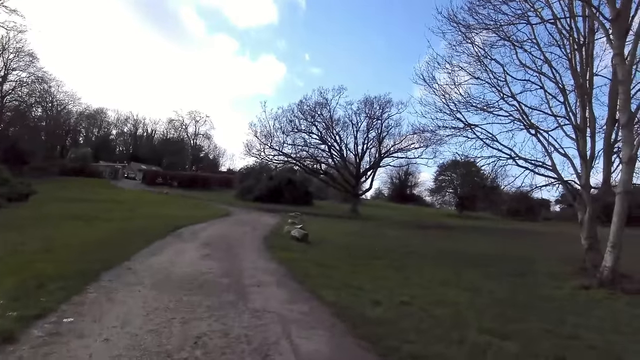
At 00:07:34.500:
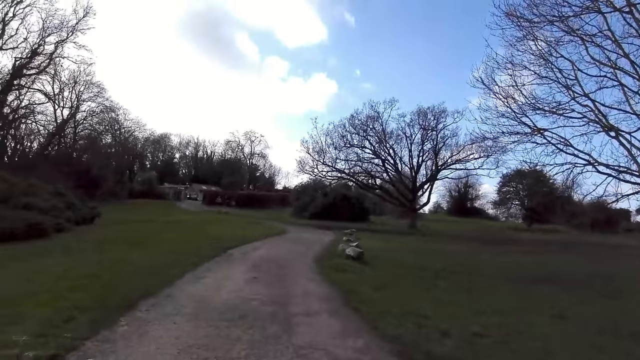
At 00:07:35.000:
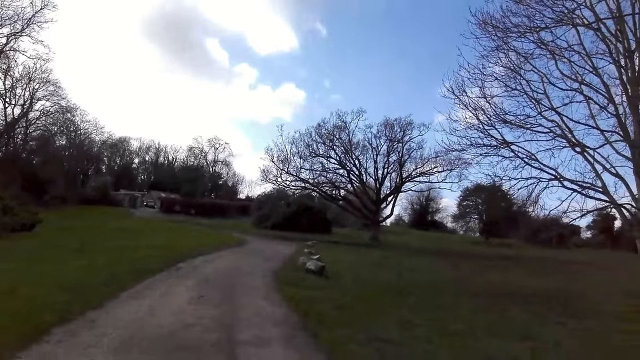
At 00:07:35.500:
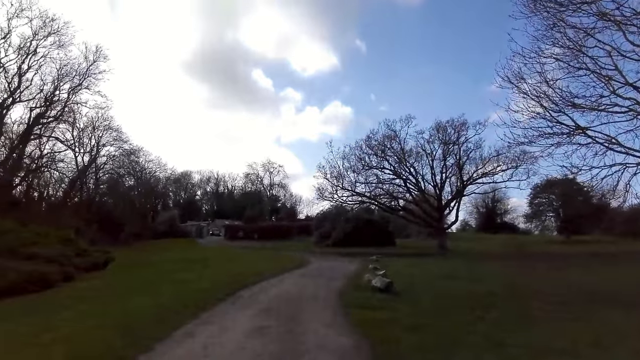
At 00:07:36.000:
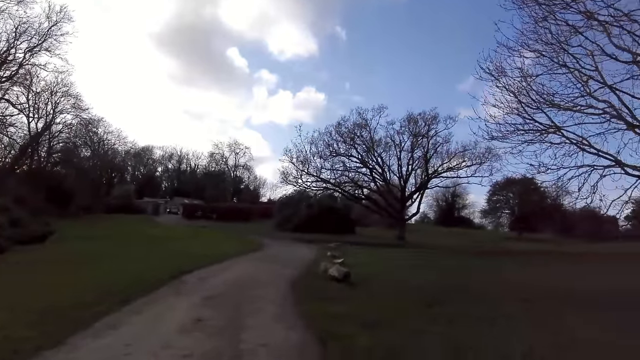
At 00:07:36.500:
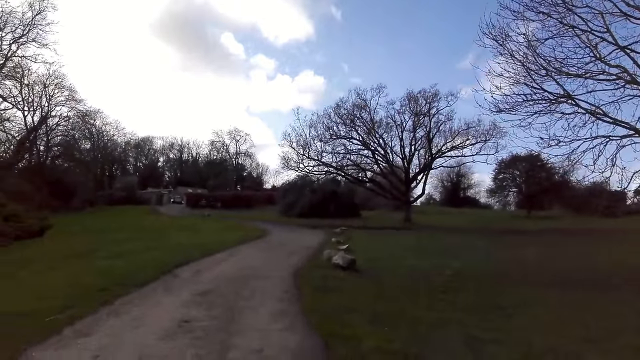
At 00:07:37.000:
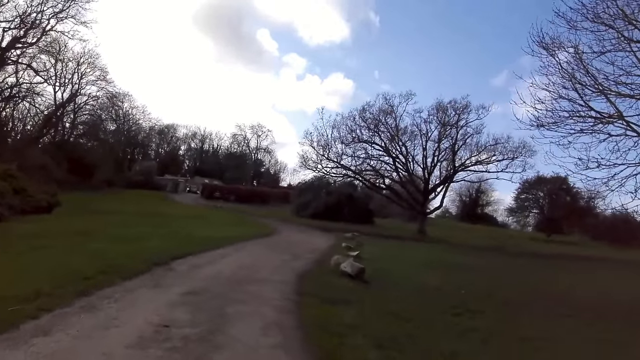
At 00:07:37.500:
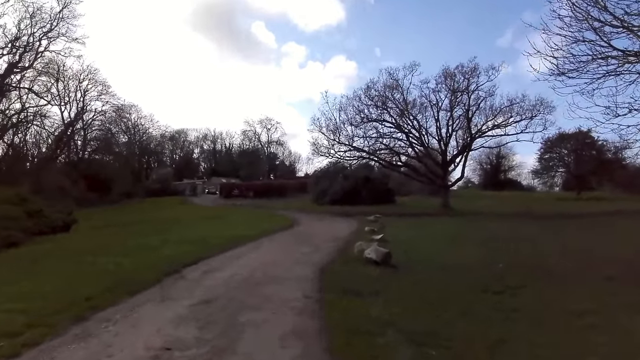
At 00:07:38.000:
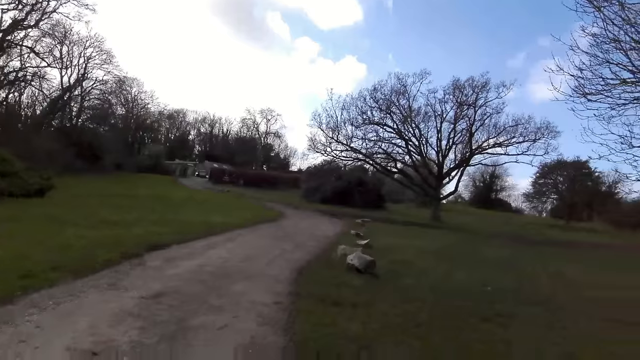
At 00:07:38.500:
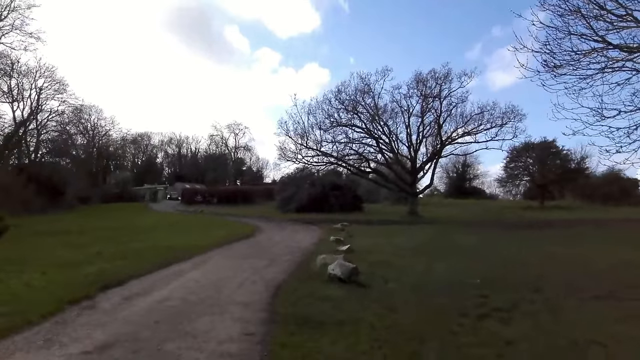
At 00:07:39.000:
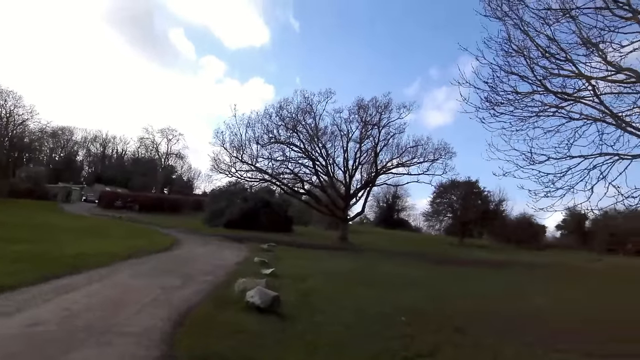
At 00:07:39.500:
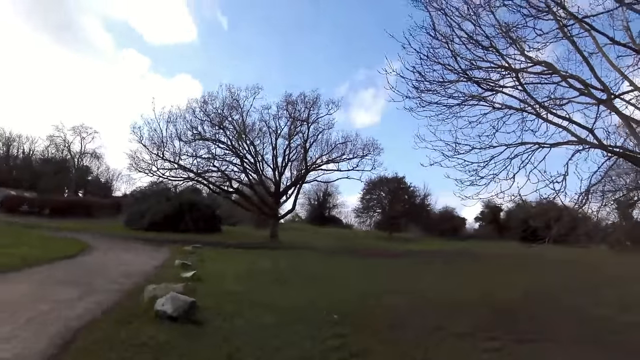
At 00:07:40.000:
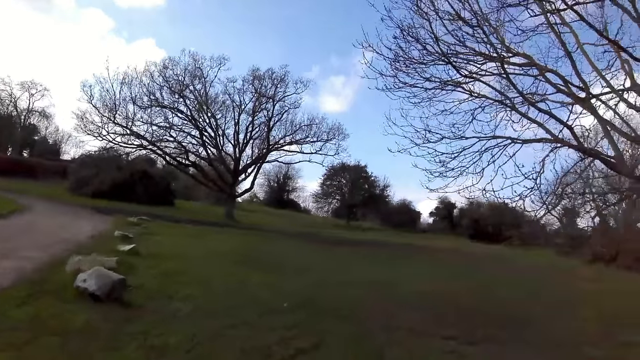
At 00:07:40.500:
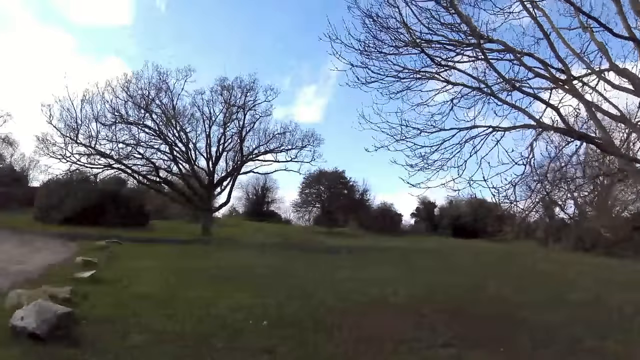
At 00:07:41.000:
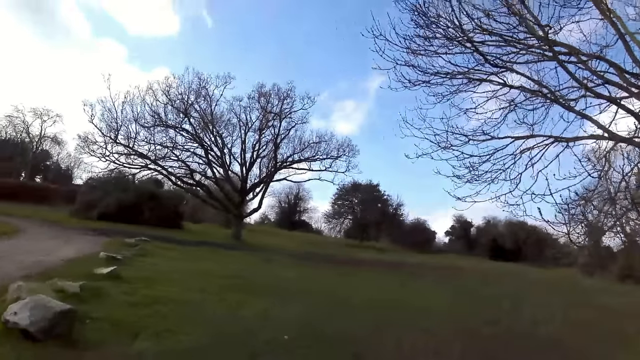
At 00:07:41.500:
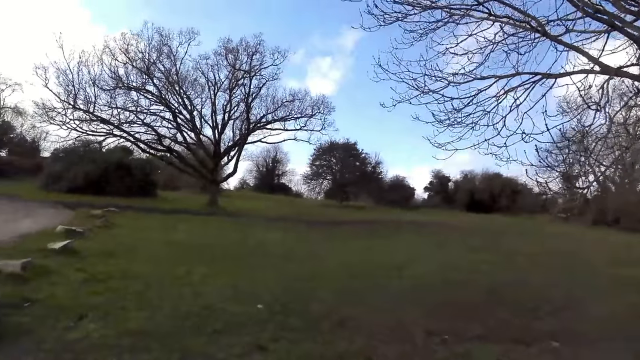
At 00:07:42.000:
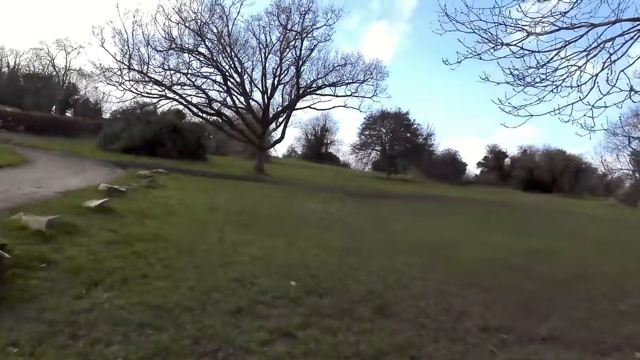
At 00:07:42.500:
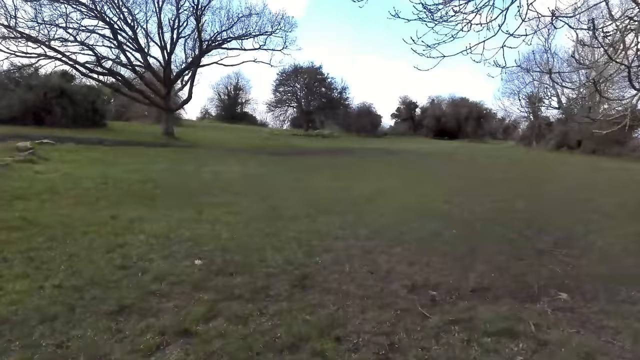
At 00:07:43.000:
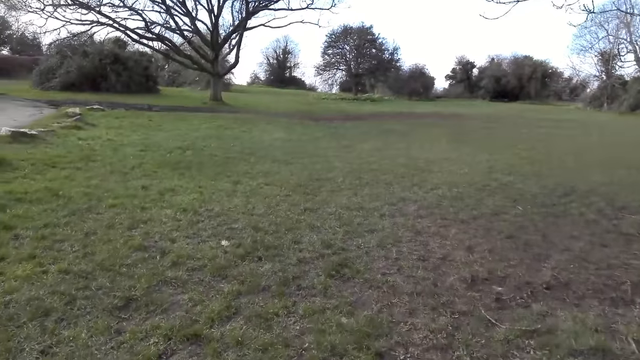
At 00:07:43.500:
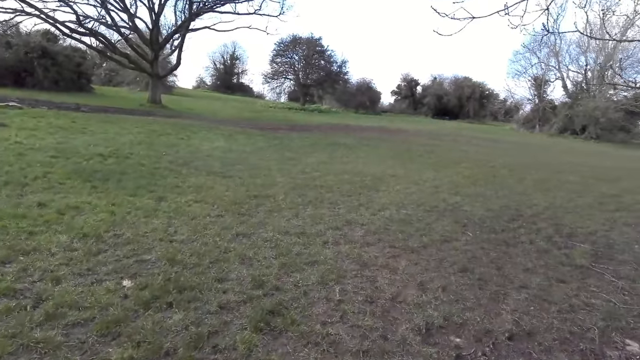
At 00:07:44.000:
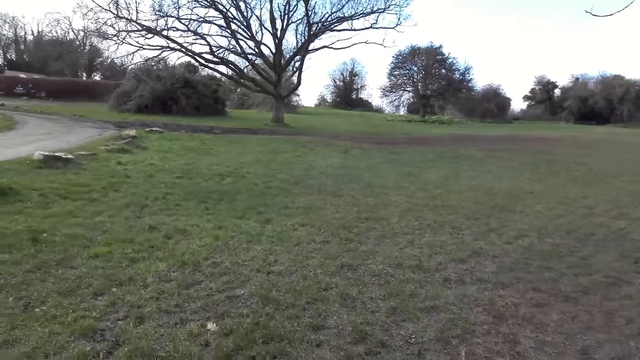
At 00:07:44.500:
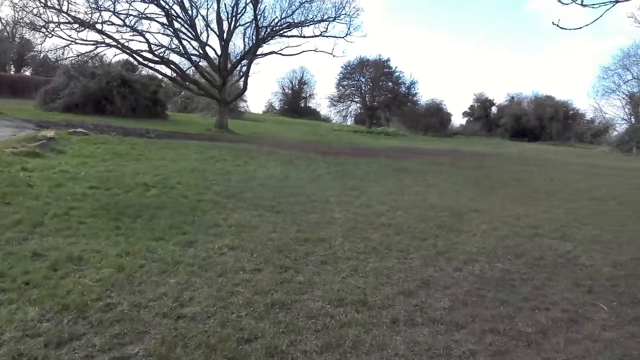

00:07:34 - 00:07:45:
The camera wearer walks off the path. They cross to walk on the grass.

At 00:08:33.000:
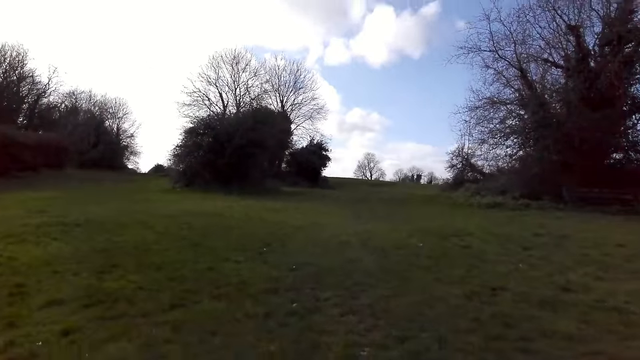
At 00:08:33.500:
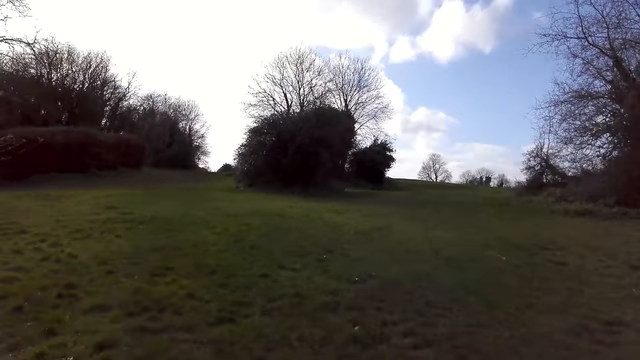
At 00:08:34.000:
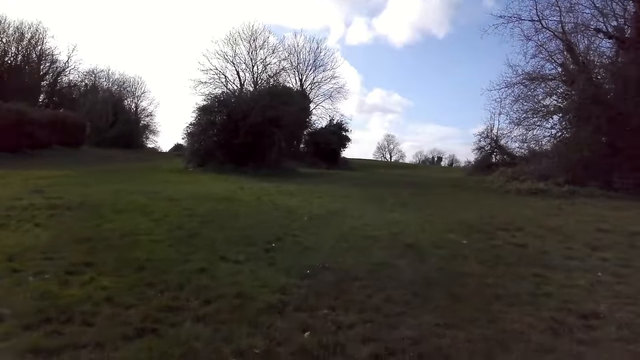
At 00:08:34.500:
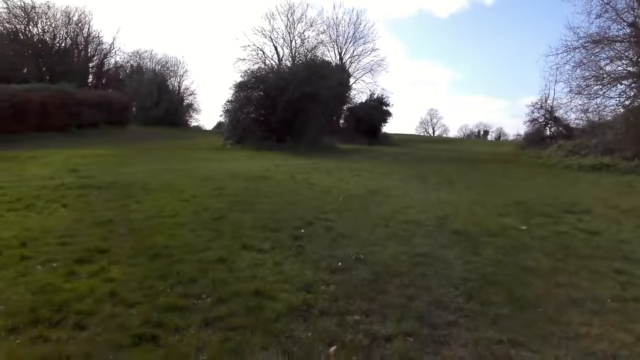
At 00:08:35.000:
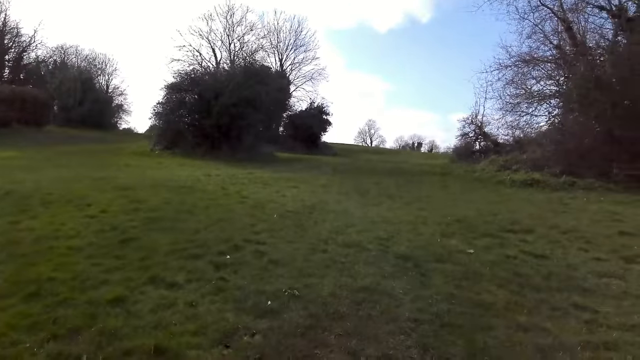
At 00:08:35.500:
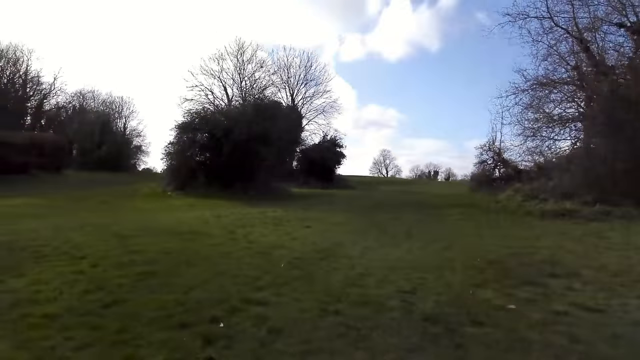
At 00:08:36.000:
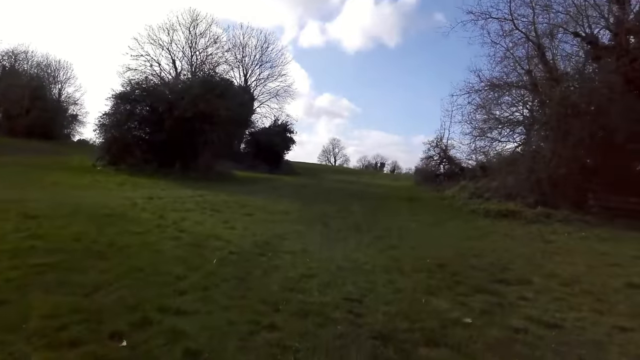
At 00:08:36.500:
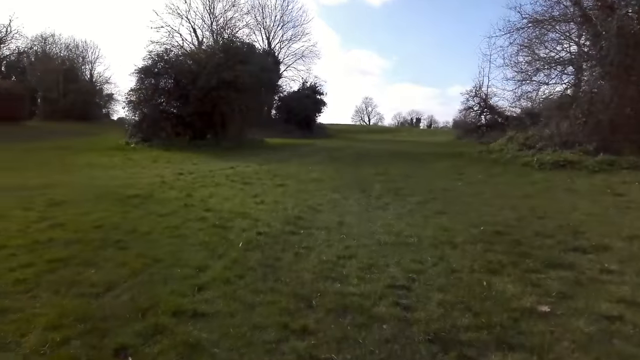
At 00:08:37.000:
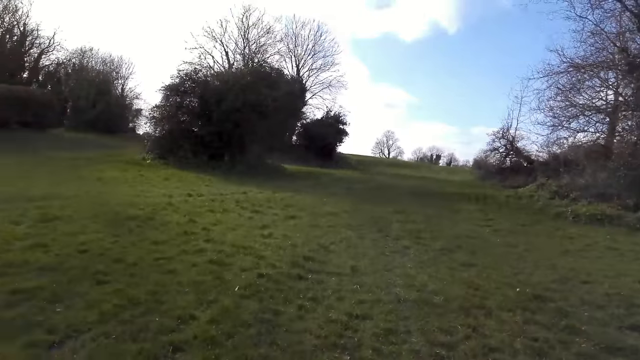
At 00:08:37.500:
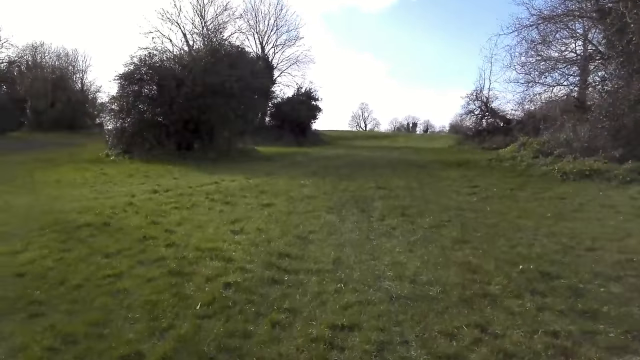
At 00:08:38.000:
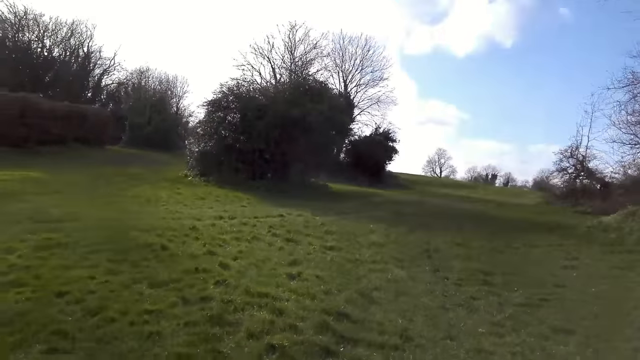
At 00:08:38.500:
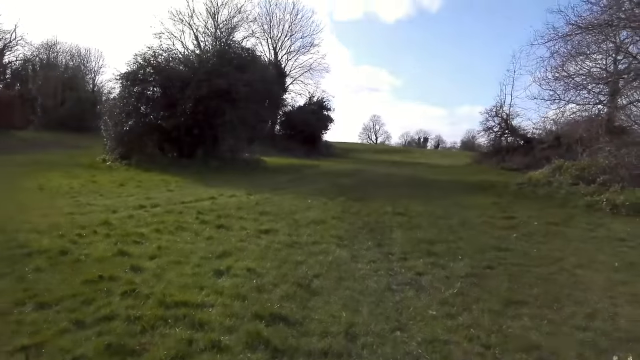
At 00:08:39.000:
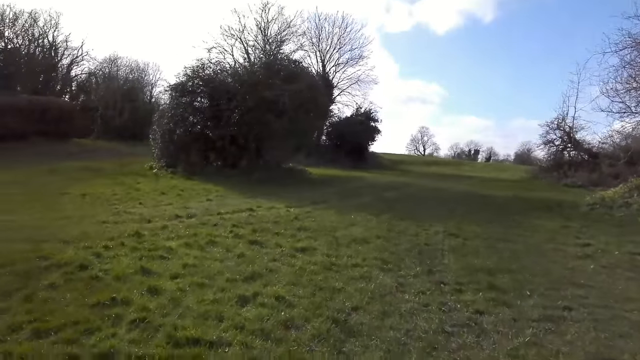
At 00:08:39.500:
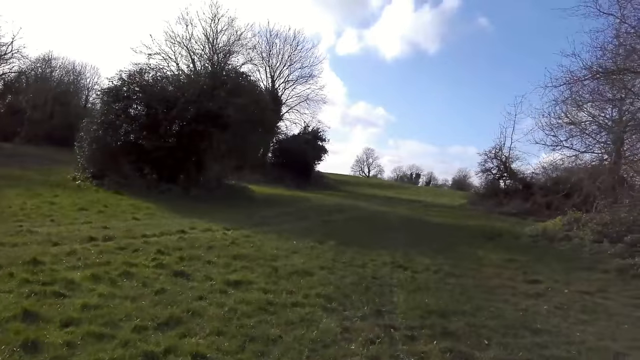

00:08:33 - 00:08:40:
The camera wearer walks on the field.
